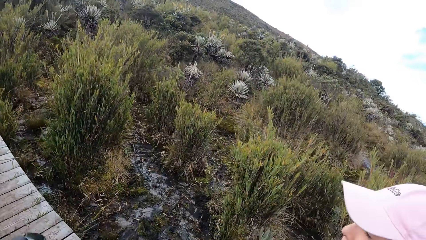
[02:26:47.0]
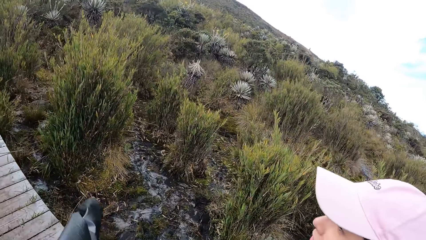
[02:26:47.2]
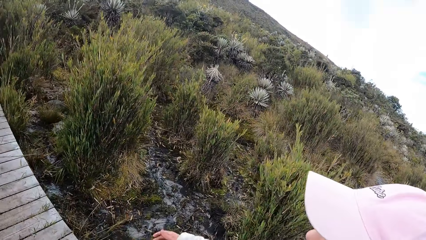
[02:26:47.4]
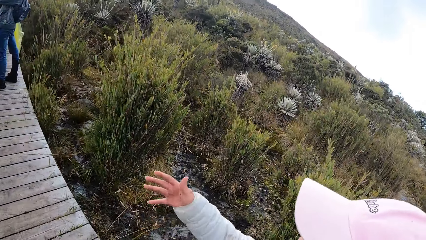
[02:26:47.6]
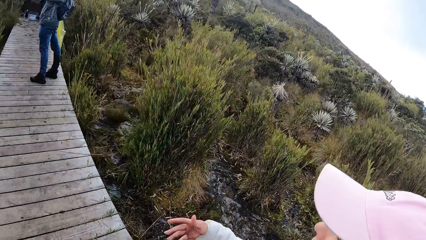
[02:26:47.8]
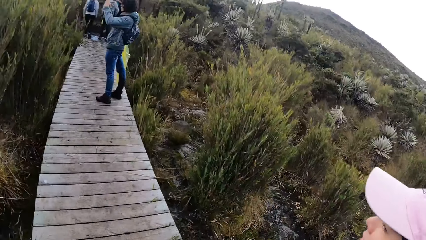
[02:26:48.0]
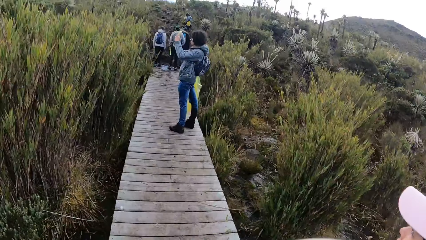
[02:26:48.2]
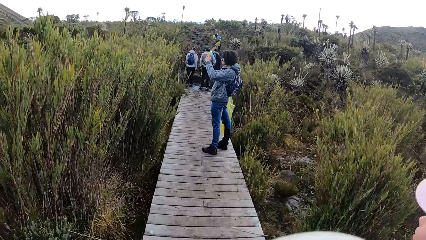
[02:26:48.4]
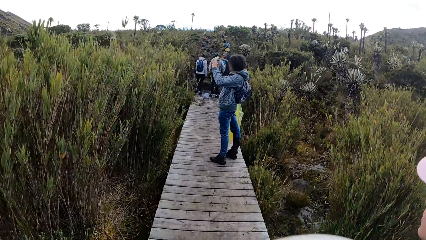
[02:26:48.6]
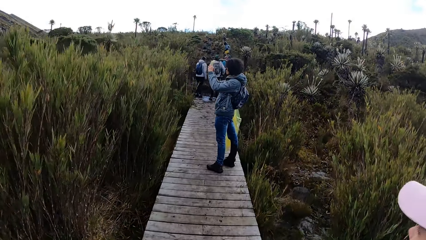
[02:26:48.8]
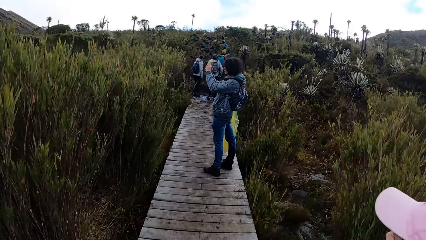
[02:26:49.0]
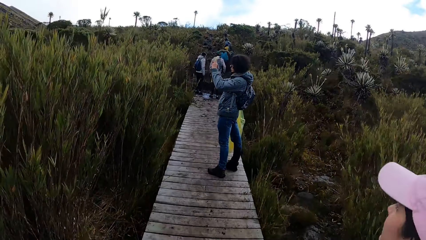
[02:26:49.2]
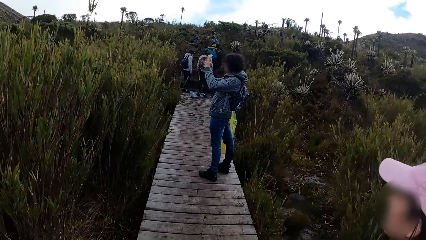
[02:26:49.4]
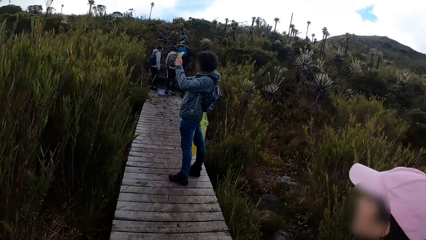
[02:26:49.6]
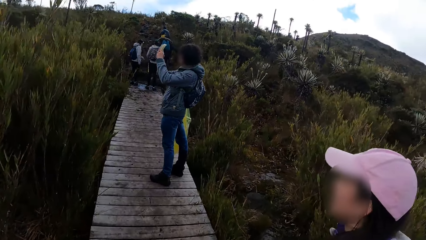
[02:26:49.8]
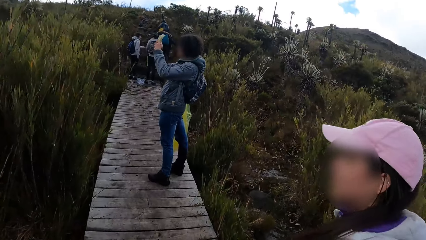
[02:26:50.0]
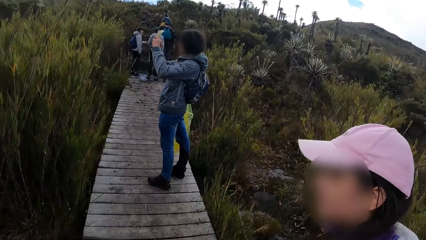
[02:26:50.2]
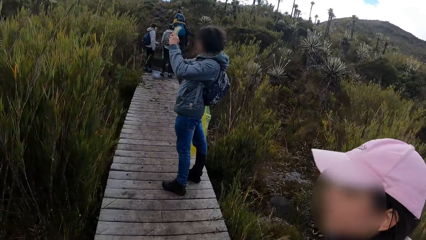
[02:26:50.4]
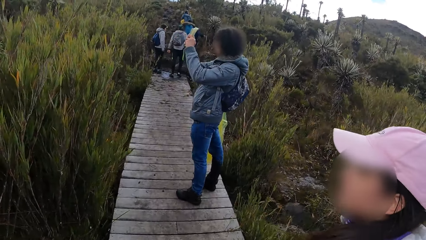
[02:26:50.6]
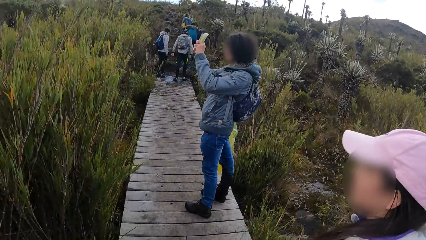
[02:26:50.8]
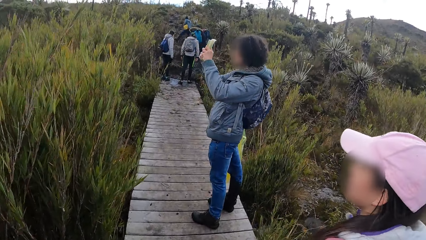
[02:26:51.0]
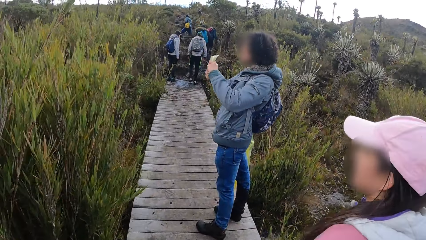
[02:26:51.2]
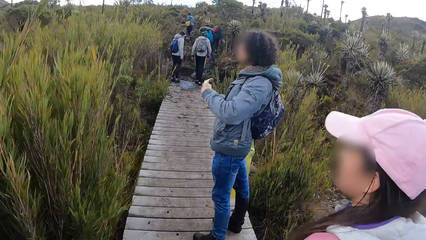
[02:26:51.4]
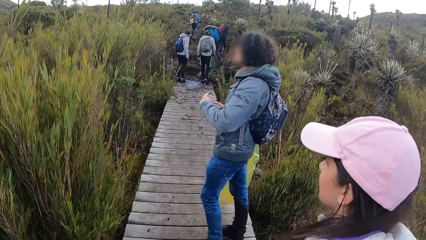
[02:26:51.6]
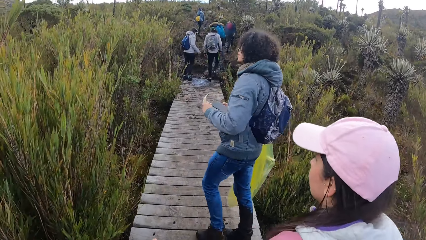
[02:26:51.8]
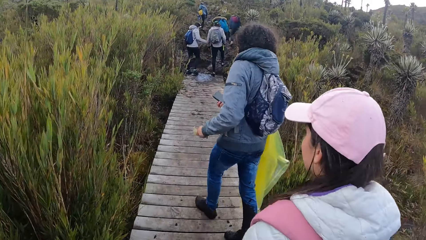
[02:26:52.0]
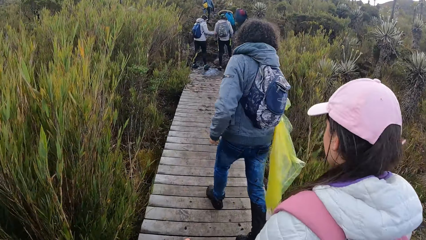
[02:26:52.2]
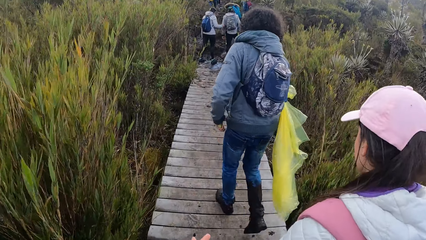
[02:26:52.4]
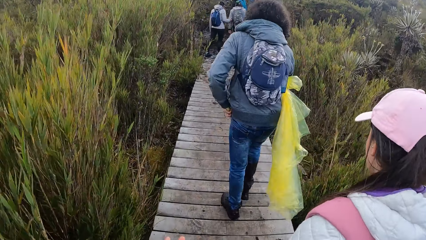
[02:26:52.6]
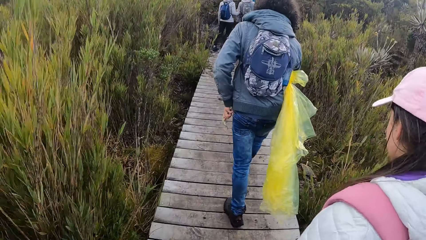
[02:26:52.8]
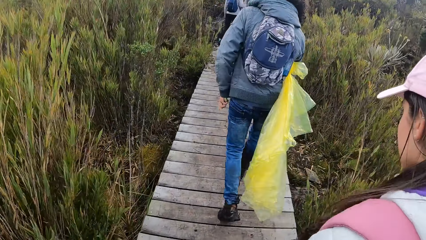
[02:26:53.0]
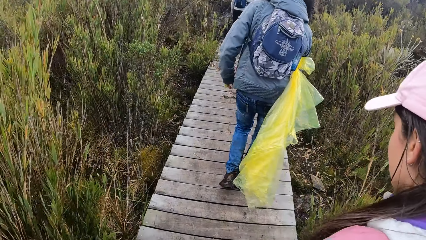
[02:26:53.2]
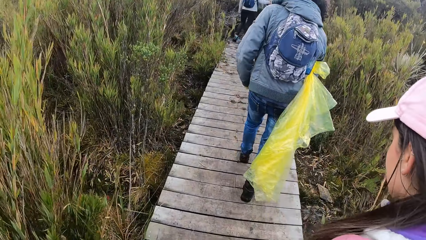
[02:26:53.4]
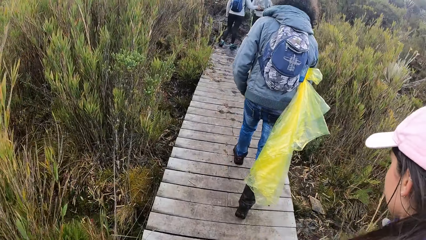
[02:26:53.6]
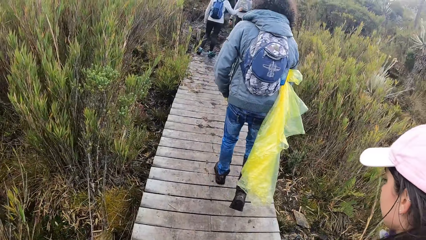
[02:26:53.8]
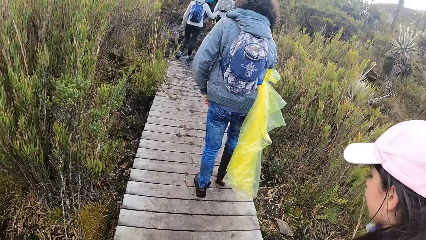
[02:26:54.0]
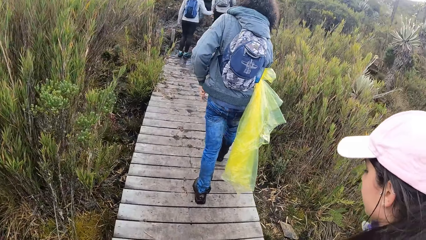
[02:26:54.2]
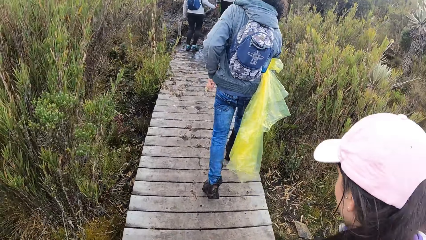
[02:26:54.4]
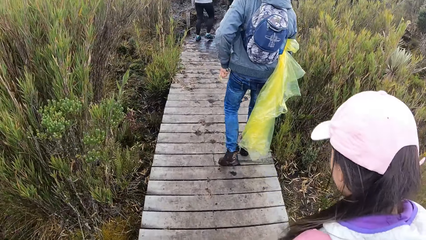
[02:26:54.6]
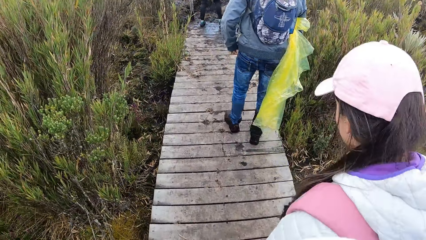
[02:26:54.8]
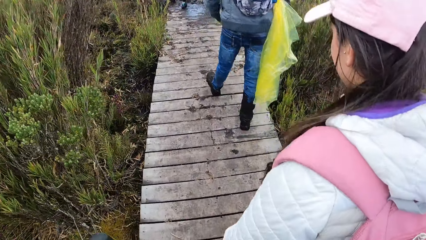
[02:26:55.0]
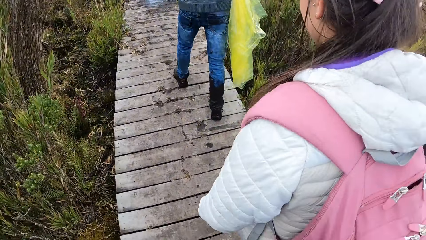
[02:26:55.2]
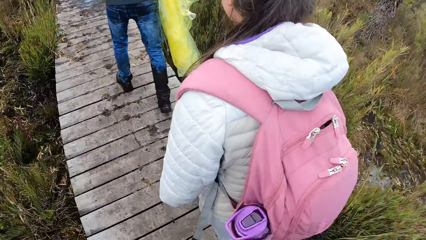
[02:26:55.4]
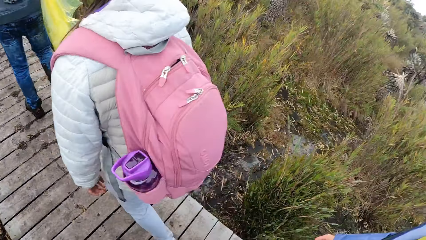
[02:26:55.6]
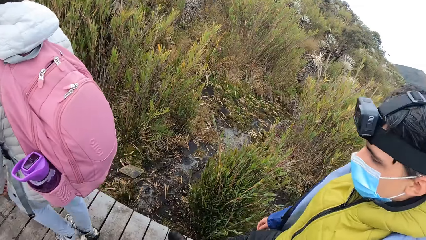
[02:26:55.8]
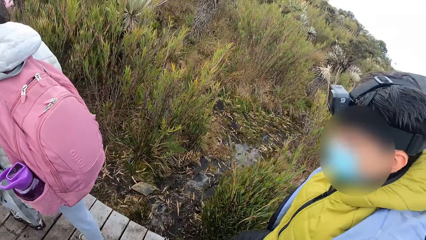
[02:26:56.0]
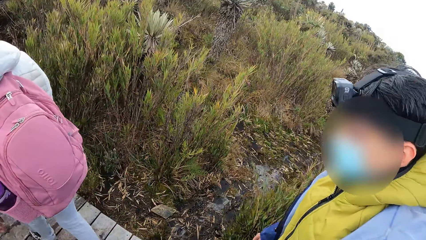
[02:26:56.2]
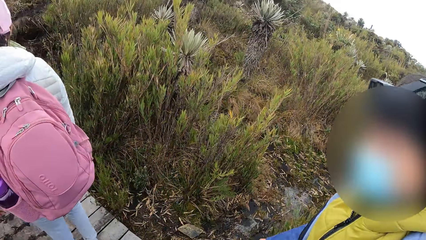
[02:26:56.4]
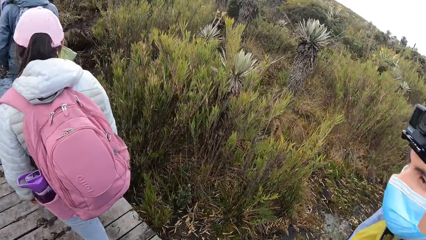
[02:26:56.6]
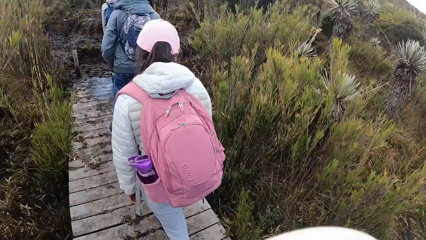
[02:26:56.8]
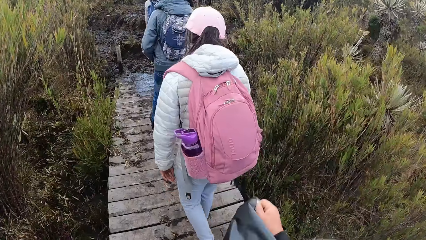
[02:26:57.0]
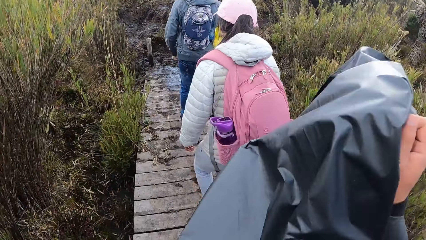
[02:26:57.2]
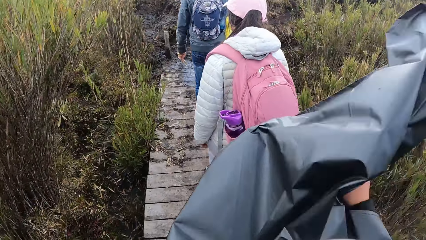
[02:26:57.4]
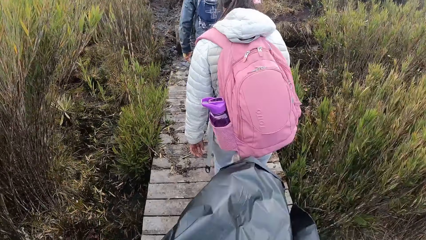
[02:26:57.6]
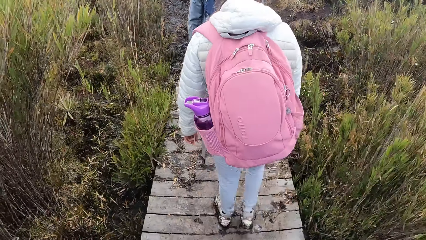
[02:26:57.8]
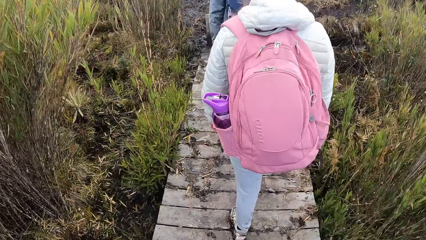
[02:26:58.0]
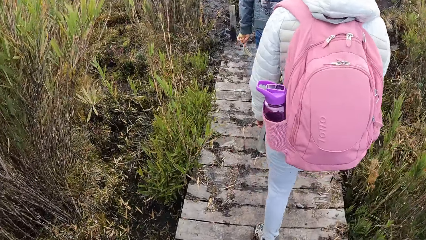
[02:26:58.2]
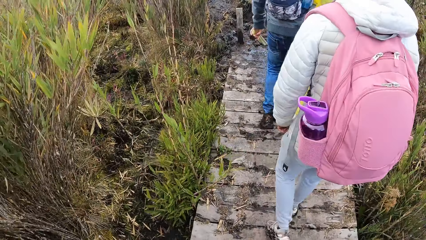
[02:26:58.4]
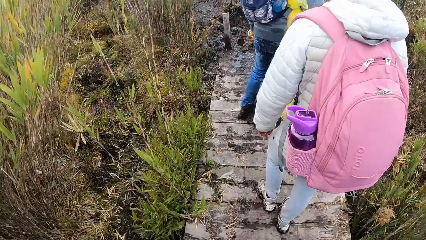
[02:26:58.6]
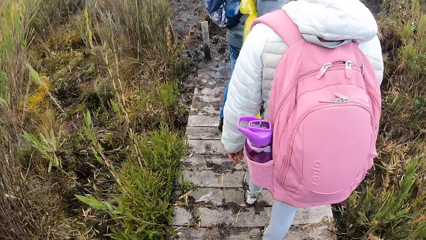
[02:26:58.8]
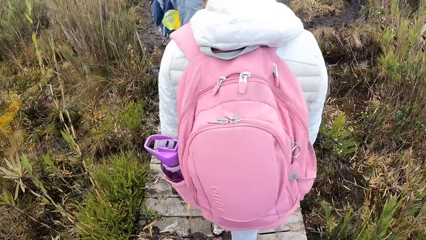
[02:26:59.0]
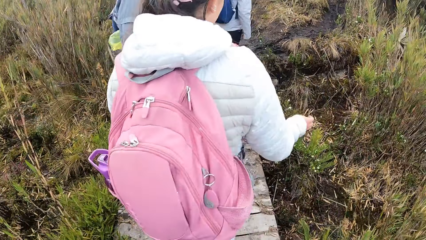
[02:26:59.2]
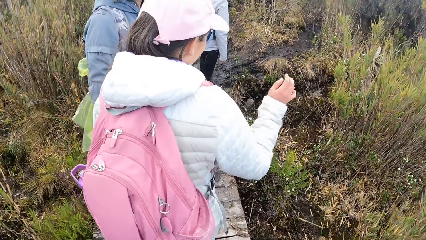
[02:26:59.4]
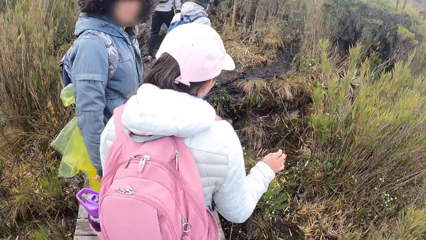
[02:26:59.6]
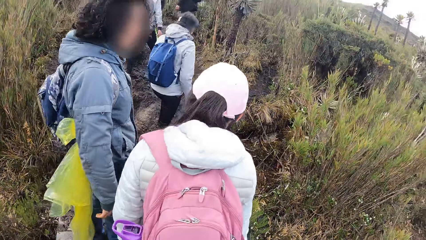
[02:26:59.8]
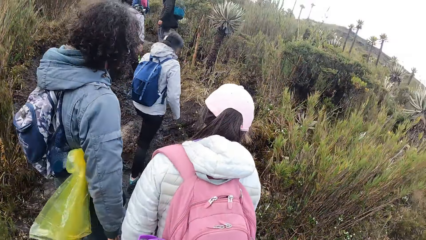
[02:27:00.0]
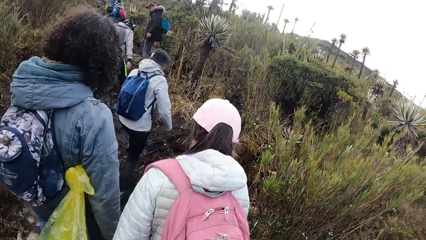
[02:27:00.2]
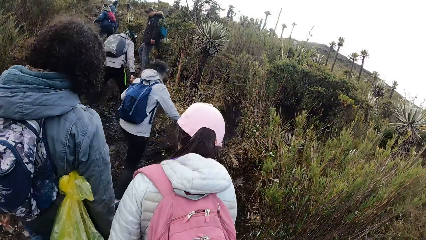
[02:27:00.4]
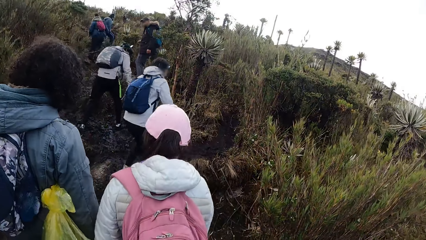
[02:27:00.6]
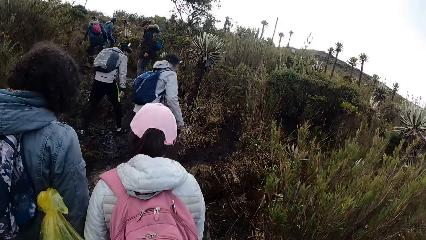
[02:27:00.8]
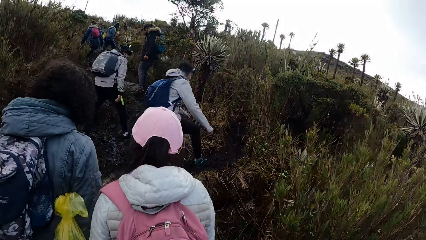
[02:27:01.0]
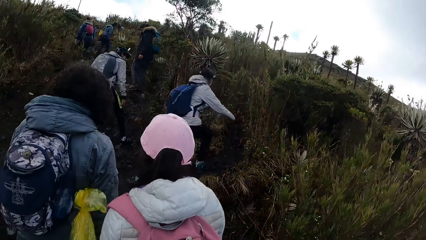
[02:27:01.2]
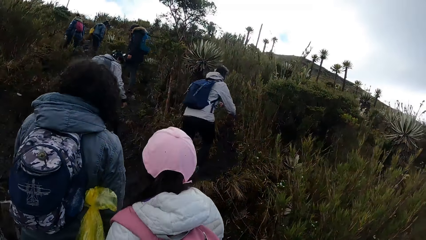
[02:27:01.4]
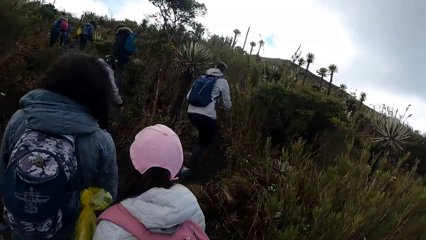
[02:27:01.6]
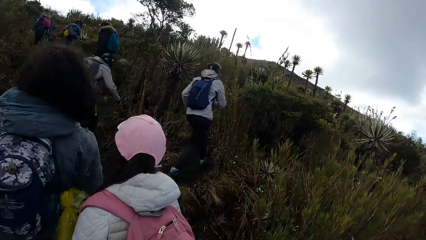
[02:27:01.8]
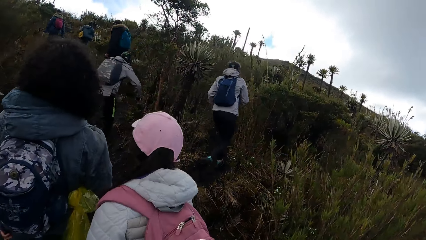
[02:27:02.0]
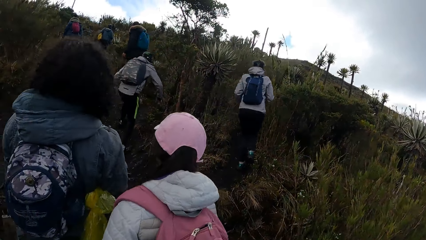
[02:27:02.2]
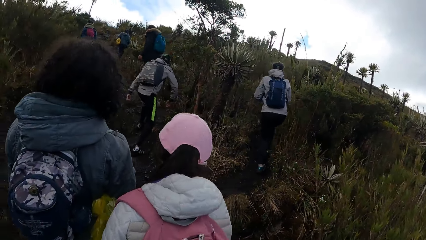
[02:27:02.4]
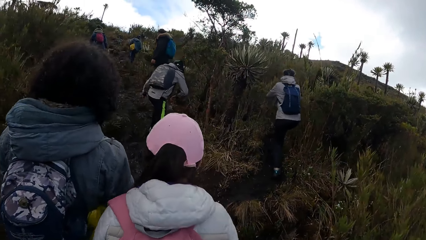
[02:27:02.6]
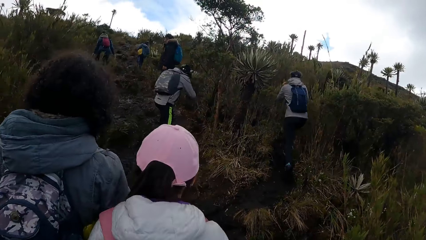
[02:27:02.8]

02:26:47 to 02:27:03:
The woman operates the phone with both hands. The woman walks along the pathway of the forest. The camera wearer looks around the compound. They adjust a polythene paper. They walk around in the compound.
